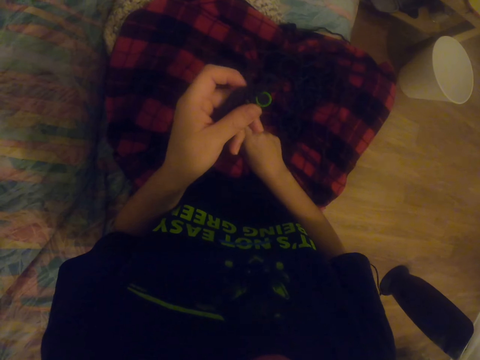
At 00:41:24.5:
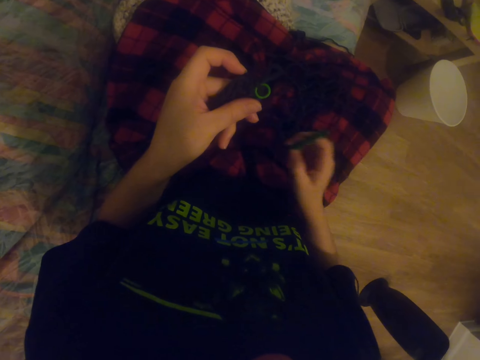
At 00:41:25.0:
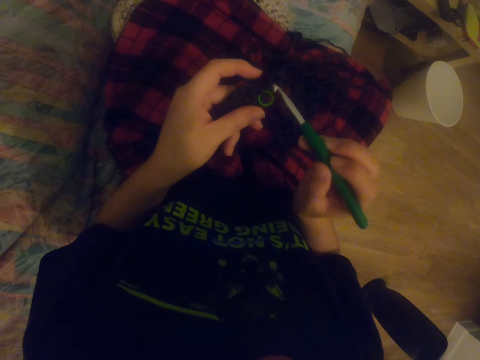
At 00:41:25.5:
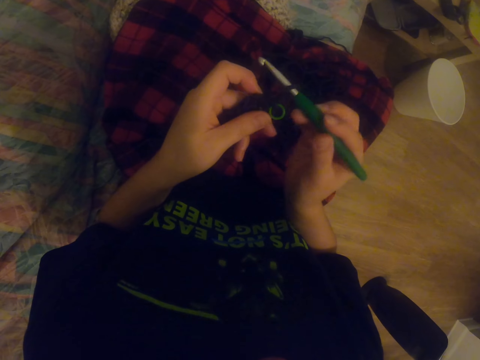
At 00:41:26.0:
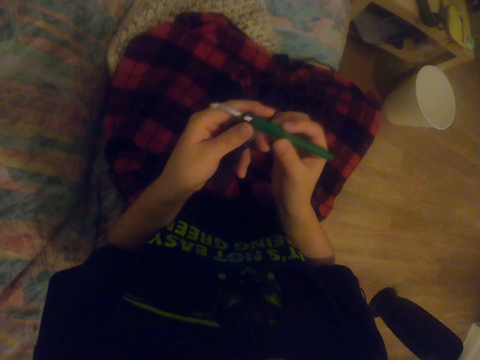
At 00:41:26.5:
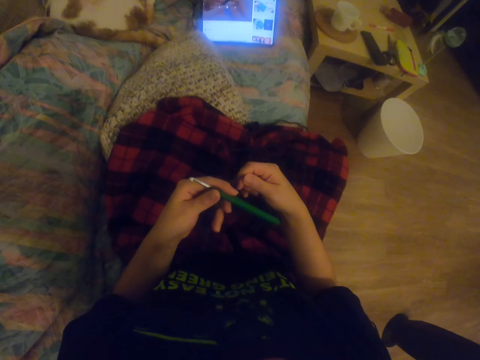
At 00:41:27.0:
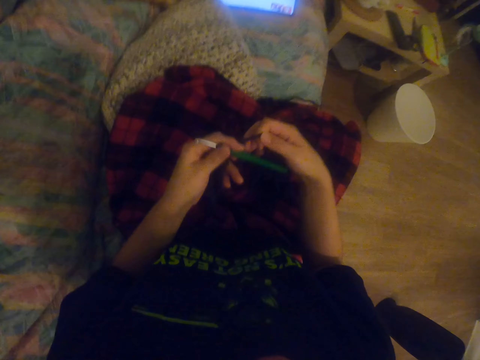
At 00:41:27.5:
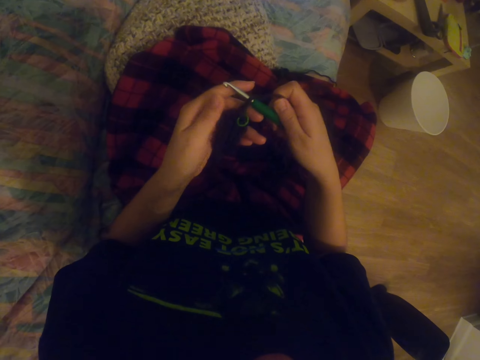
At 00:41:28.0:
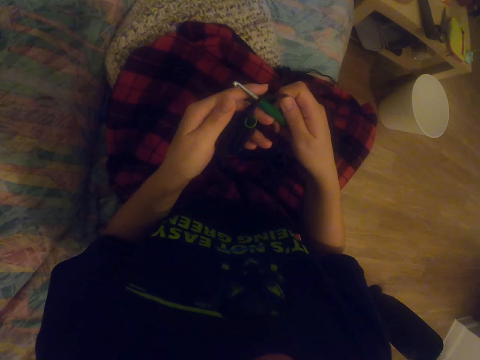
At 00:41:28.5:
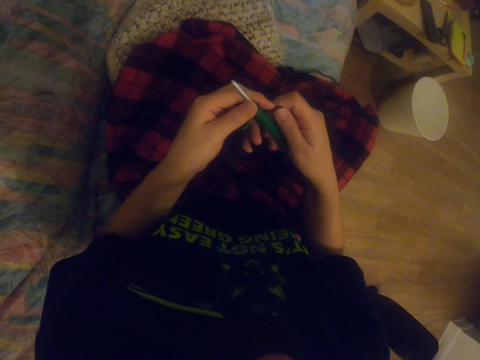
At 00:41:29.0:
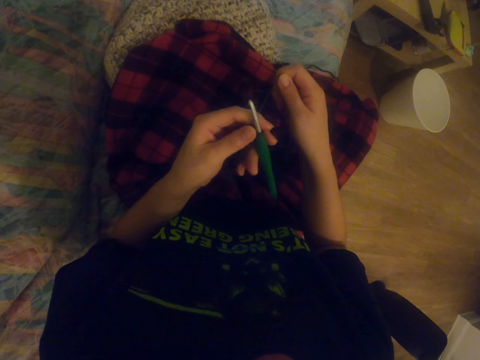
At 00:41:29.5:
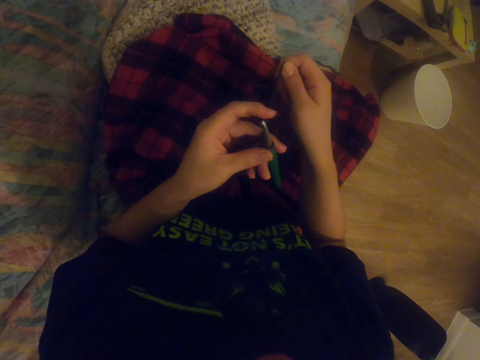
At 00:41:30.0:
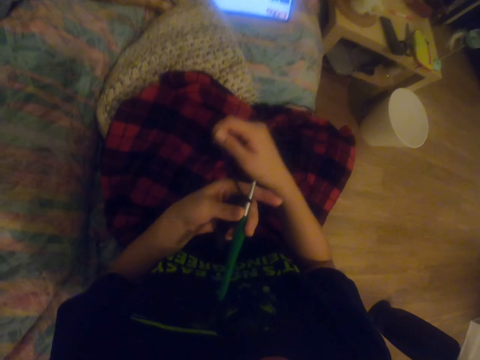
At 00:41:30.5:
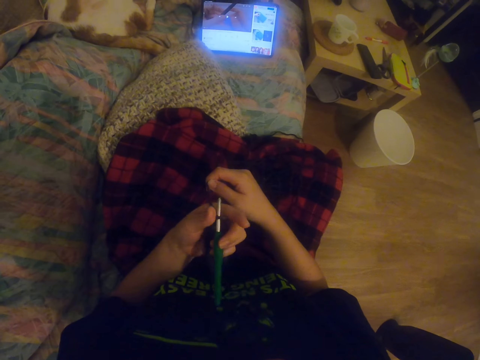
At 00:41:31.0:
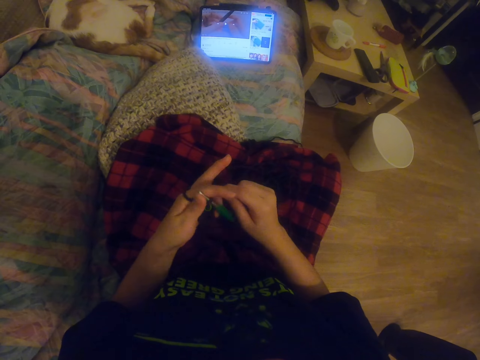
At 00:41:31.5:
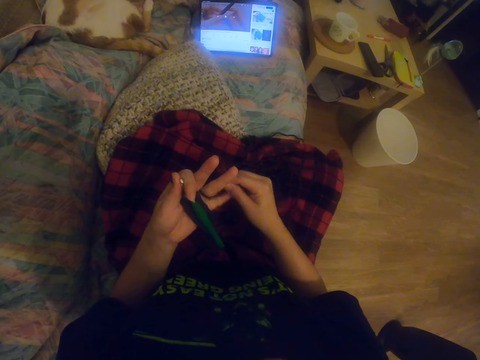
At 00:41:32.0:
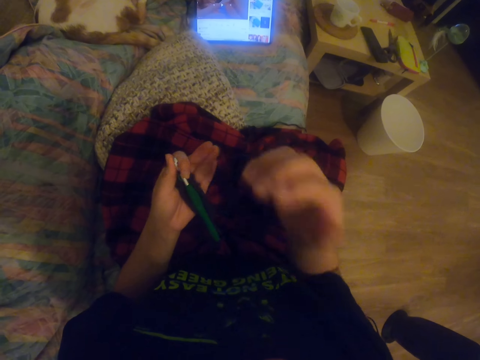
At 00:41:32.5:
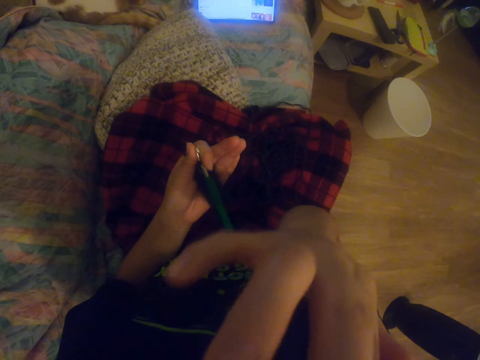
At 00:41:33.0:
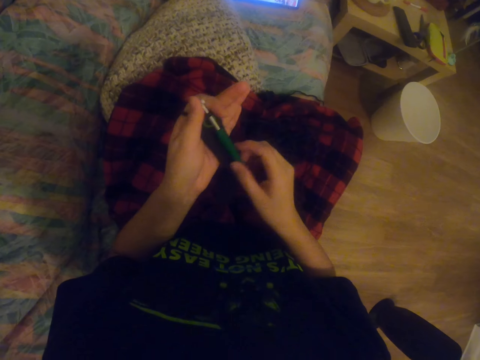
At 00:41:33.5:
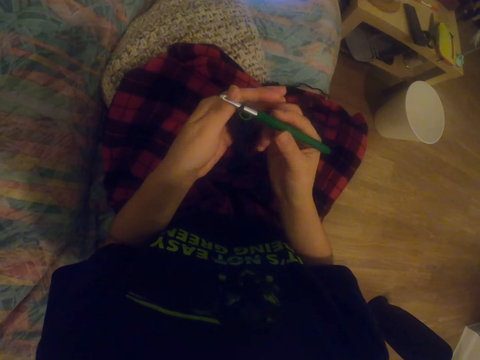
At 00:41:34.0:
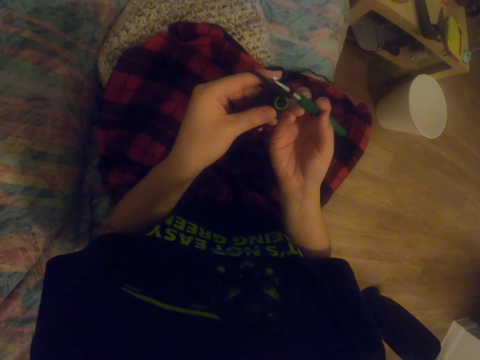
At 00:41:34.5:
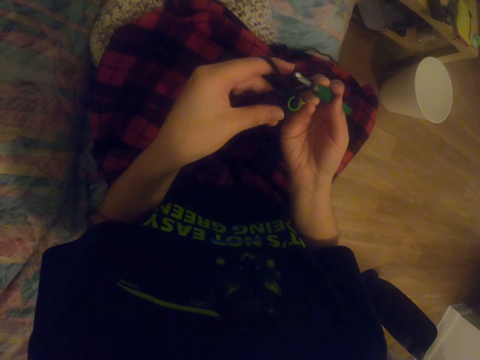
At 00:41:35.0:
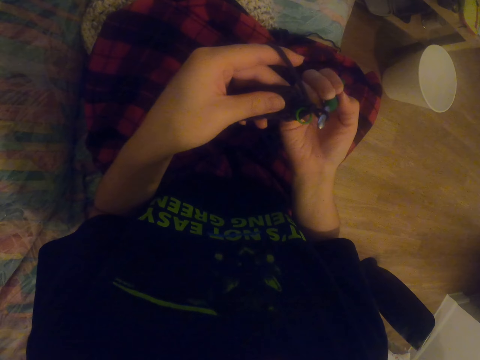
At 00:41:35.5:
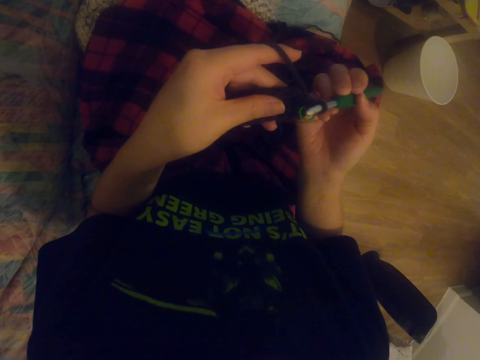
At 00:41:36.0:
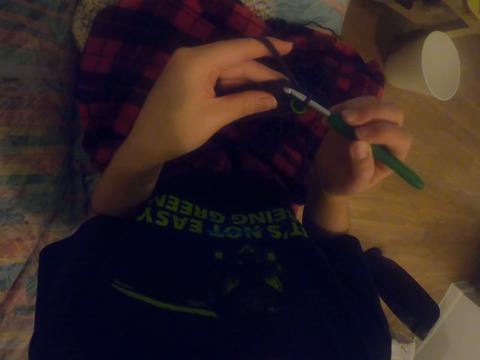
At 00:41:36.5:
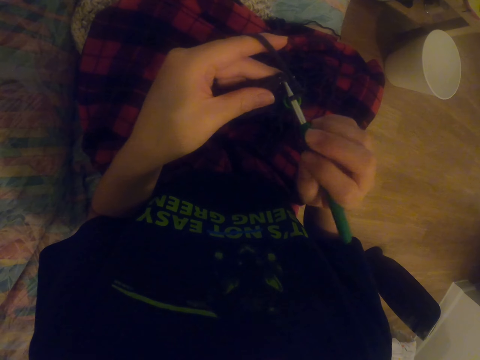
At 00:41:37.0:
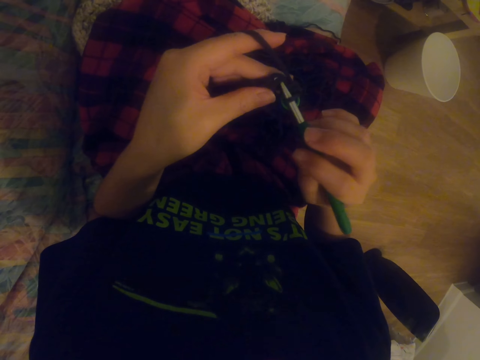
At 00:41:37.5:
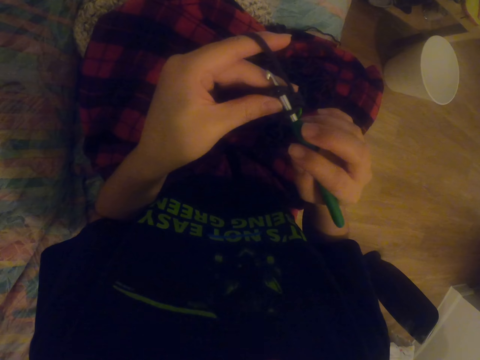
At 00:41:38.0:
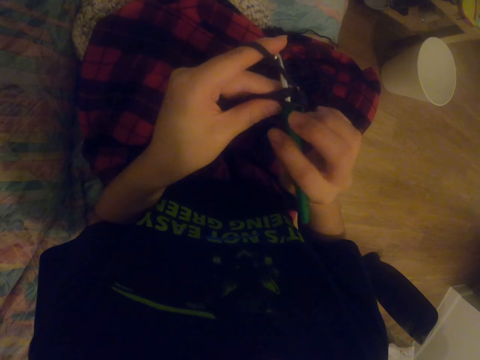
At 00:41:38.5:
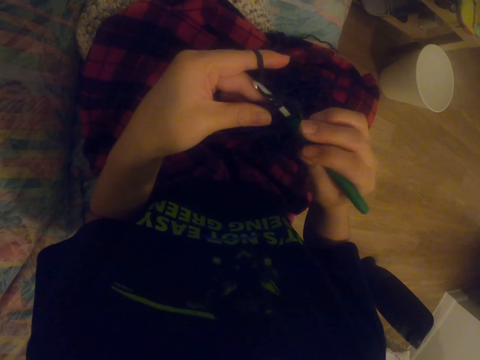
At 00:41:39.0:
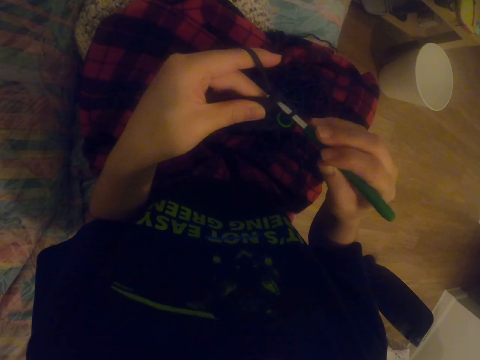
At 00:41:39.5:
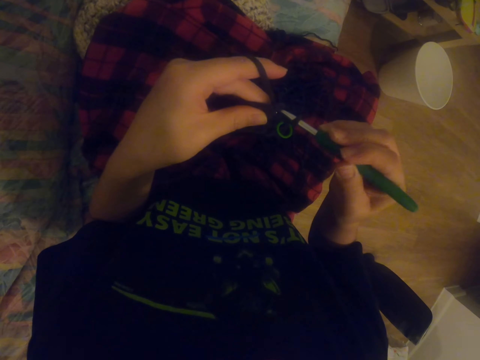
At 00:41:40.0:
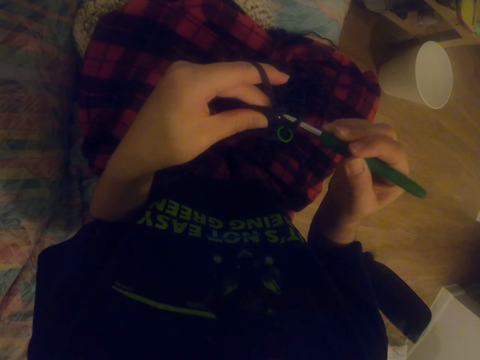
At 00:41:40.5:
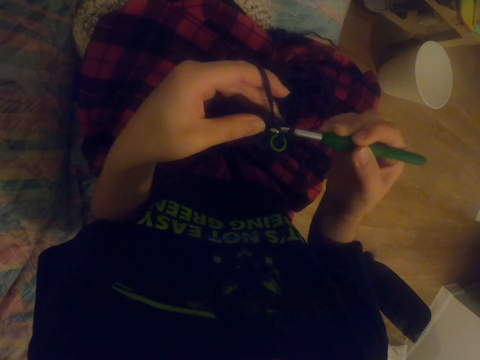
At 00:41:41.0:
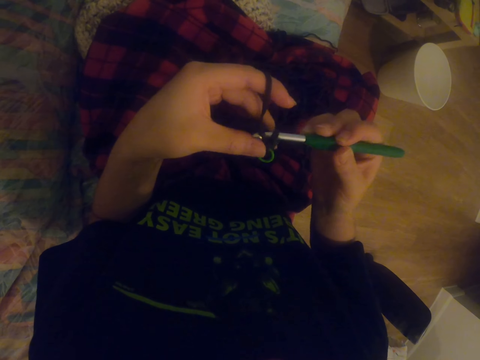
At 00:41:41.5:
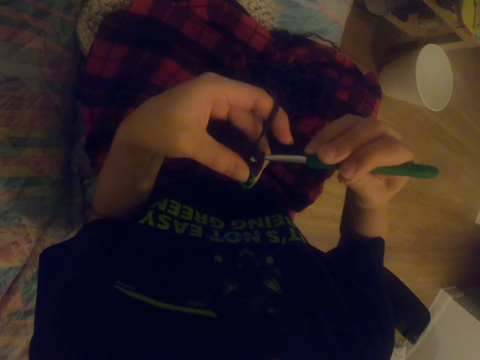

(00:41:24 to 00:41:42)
The camera wearer picks up a knitting needle or crochet hook. They look around. They hold the yarn. They pull the knitting wool. They watch a video on the tablet. They roll the knitting wool on the left finger. They stretch. They touch the face. They hold the crochet hook. They knit the sock with the knitting needle.

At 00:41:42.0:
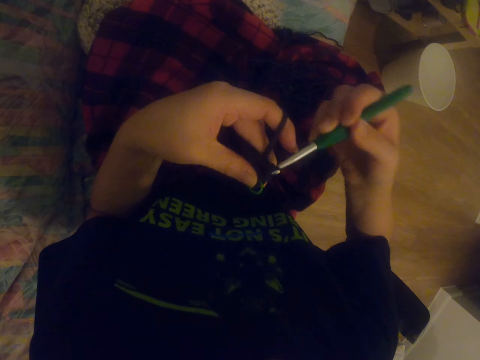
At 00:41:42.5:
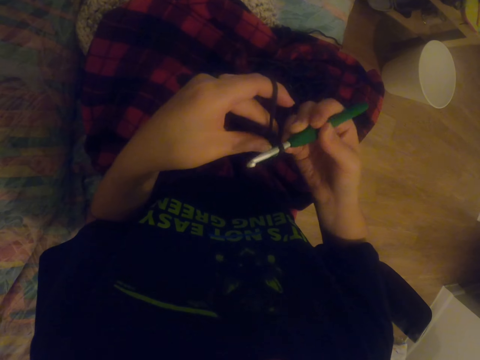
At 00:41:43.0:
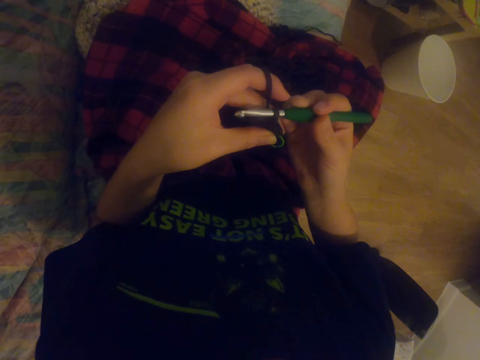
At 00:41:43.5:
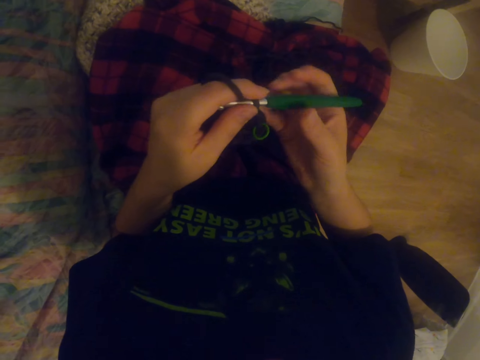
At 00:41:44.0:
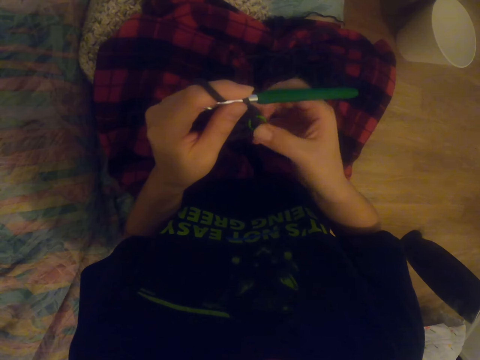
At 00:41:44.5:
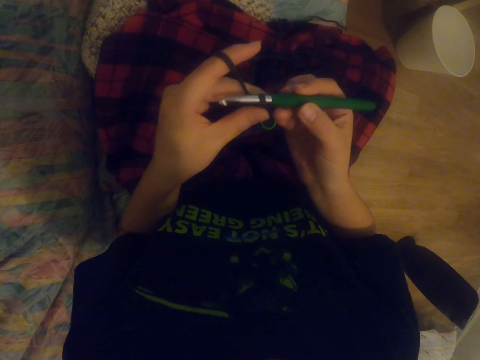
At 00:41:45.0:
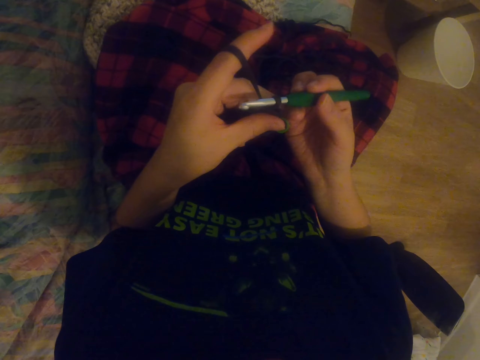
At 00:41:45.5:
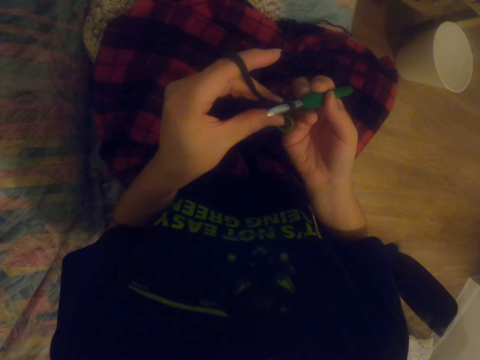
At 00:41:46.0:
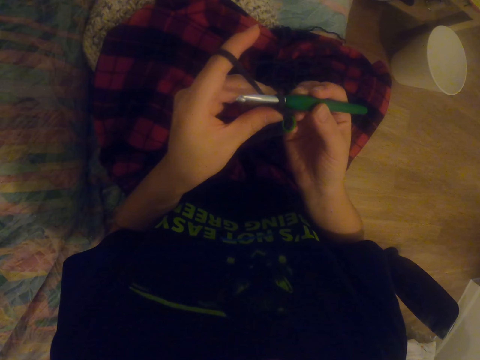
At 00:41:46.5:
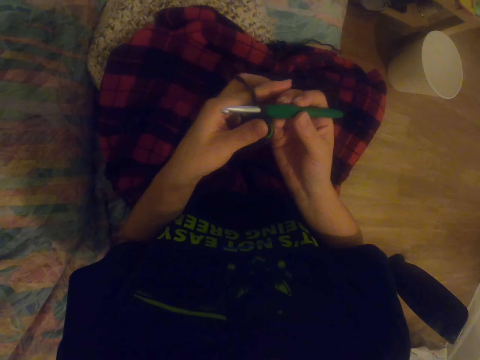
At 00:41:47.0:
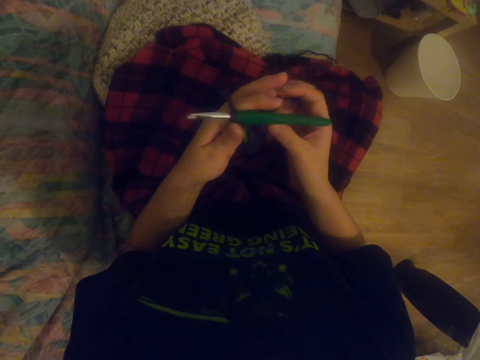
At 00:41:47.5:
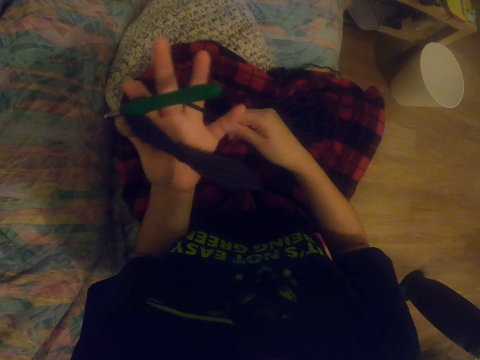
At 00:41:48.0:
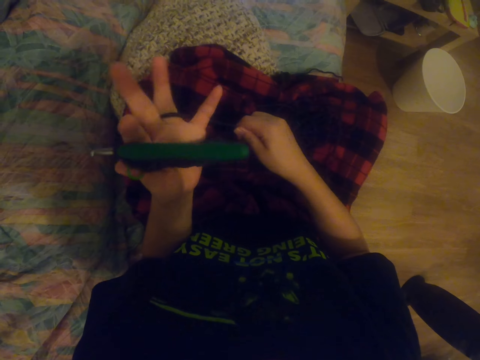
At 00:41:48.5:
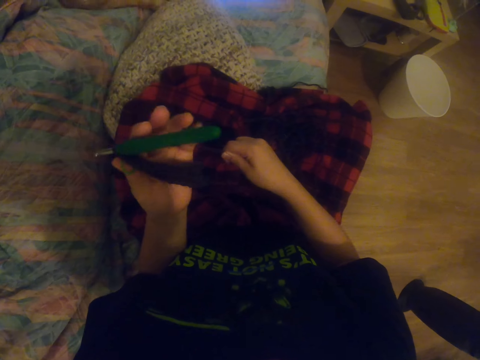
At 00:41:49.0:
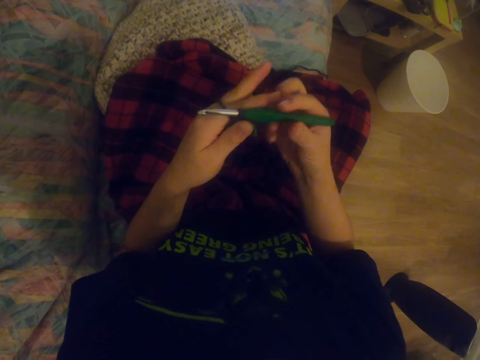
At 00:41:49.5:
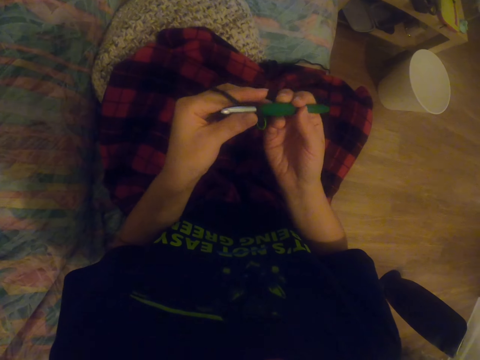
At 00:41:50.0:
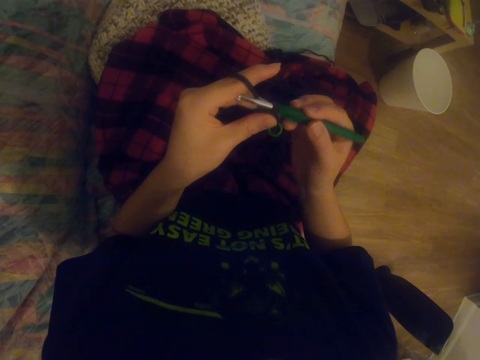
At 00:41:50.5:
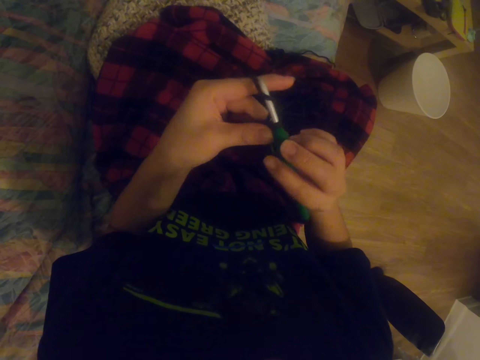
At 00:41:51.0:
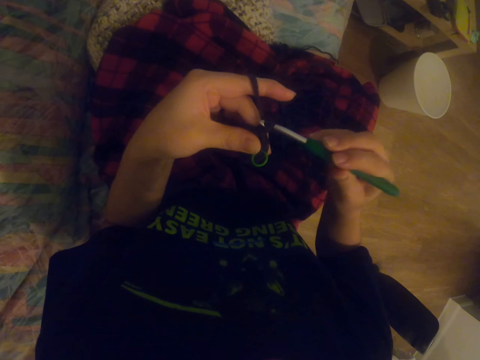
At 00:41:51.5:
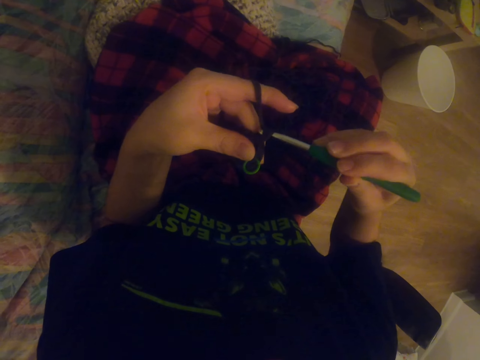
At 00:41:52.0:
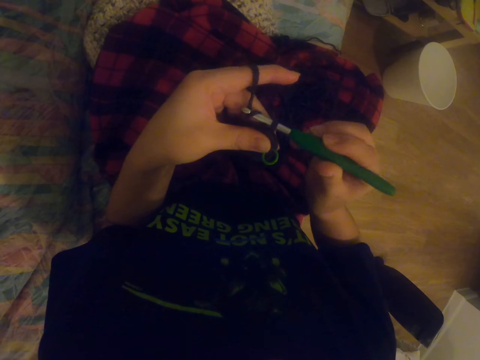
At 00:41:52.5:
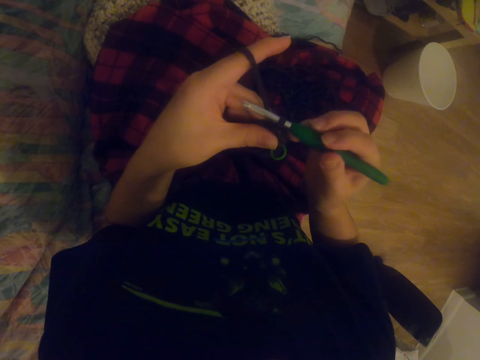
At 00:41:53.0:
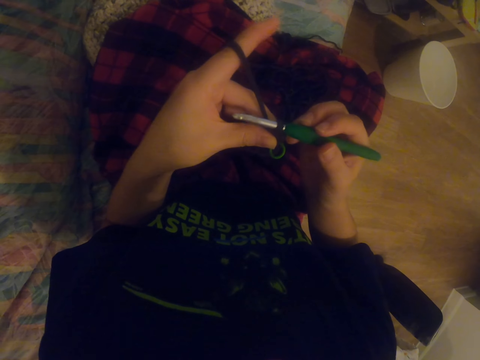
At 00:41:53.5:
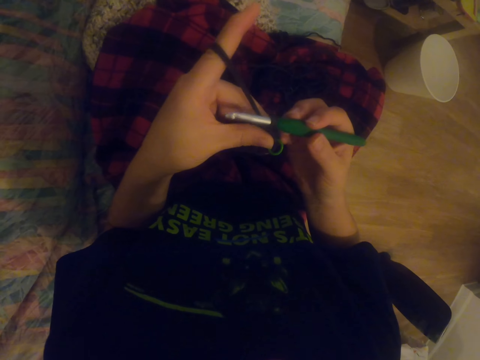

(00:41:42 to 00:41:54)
The camera wearer presses the sock. They stretch the fabric. They hold the knitting needle or crochet hook. They pull the knitting wool. They hold the crochet hook. They knit the sock with the knitting needle.
